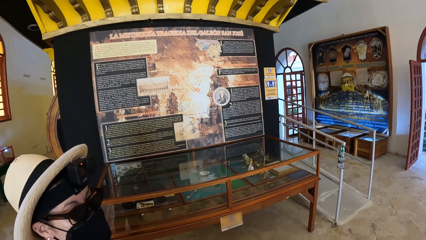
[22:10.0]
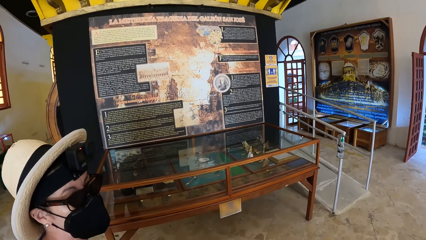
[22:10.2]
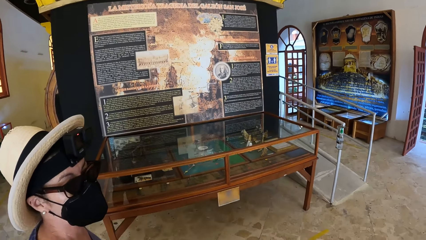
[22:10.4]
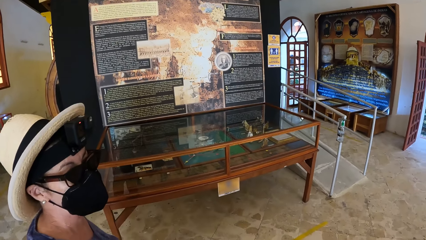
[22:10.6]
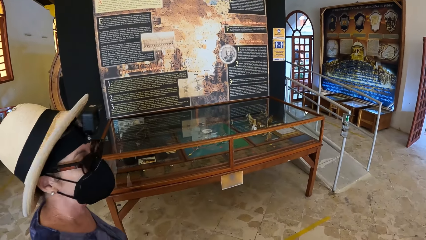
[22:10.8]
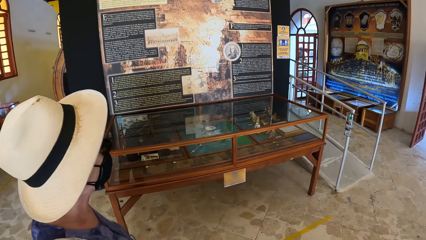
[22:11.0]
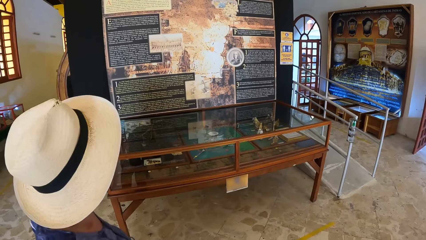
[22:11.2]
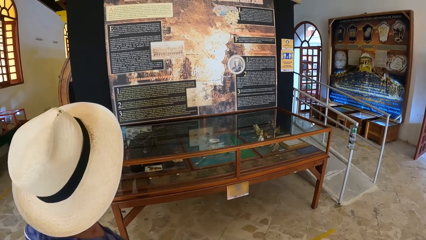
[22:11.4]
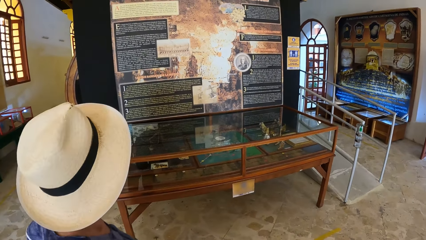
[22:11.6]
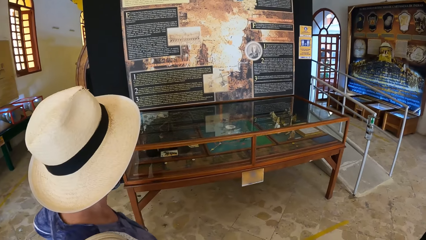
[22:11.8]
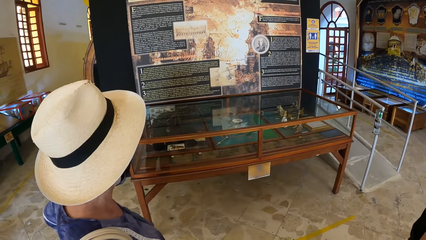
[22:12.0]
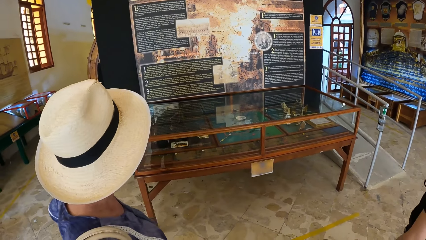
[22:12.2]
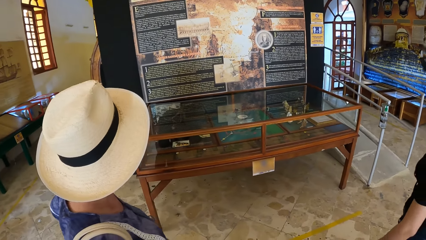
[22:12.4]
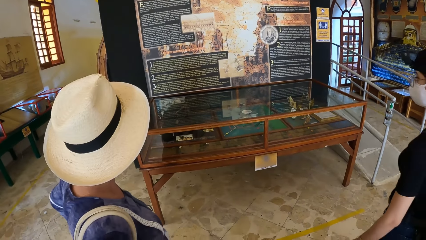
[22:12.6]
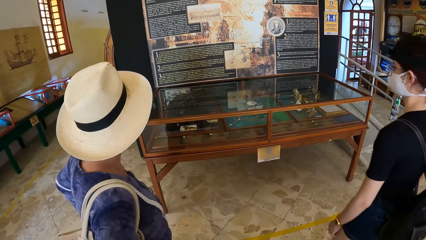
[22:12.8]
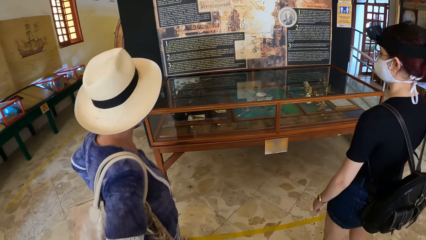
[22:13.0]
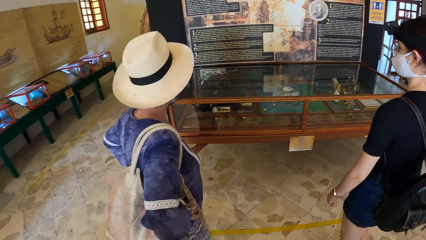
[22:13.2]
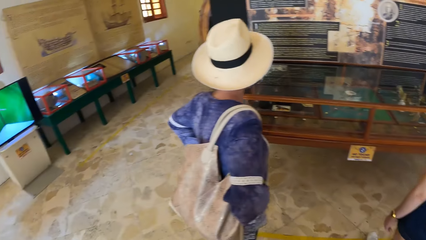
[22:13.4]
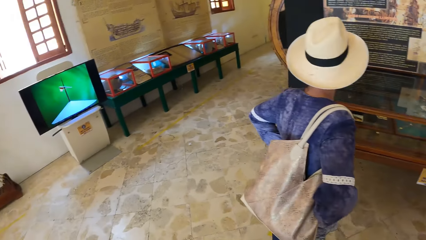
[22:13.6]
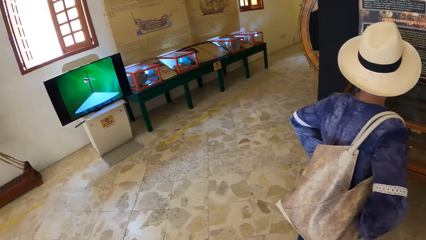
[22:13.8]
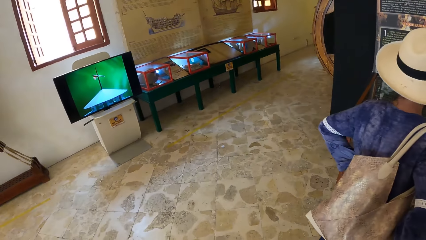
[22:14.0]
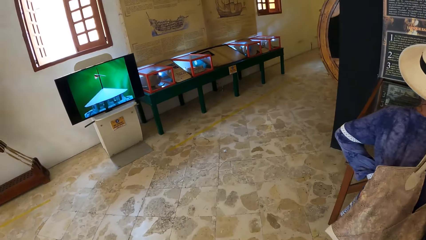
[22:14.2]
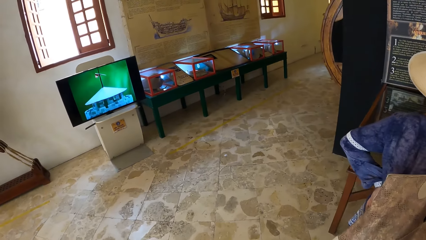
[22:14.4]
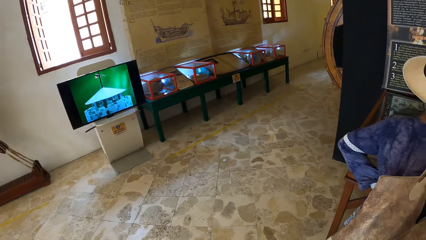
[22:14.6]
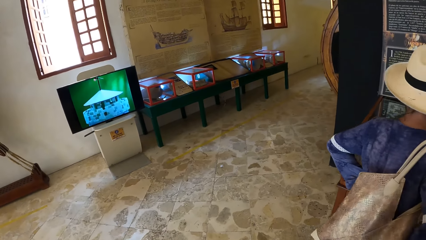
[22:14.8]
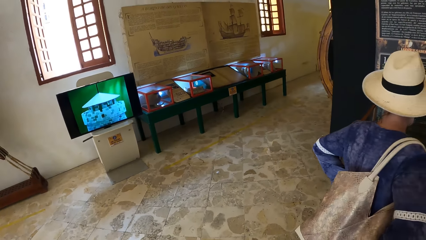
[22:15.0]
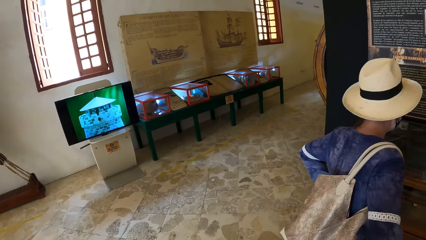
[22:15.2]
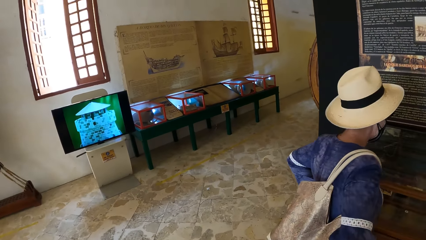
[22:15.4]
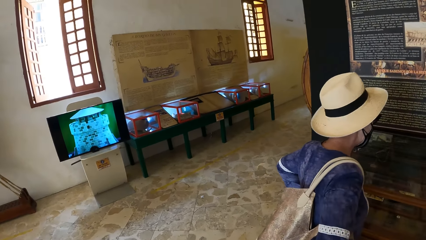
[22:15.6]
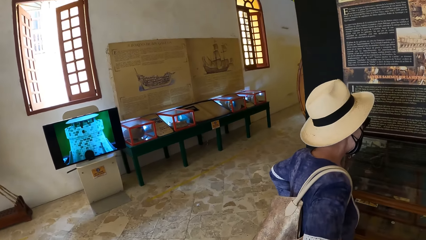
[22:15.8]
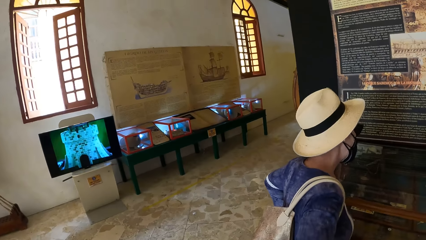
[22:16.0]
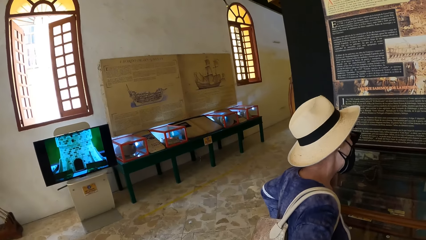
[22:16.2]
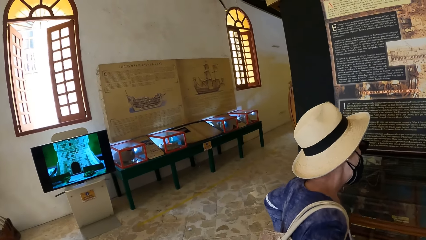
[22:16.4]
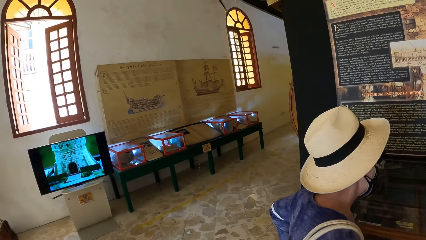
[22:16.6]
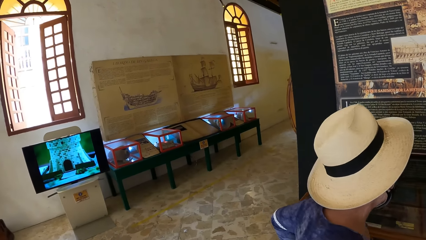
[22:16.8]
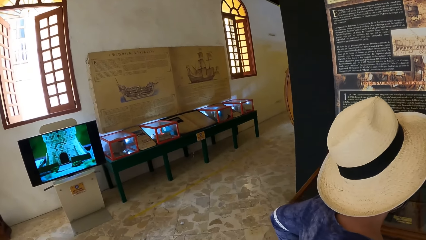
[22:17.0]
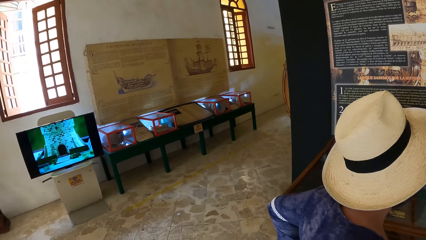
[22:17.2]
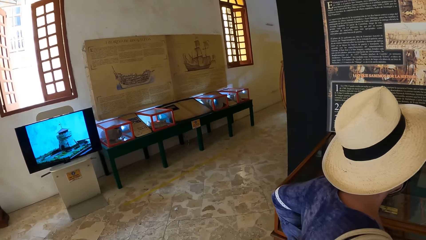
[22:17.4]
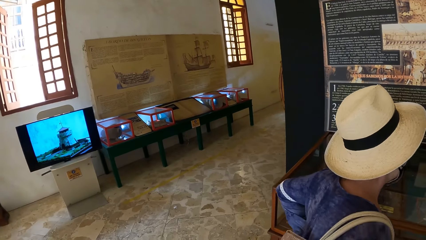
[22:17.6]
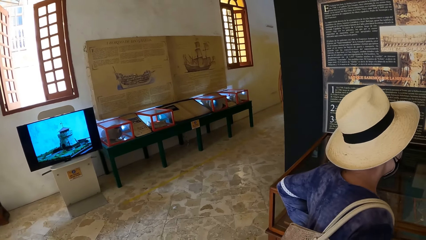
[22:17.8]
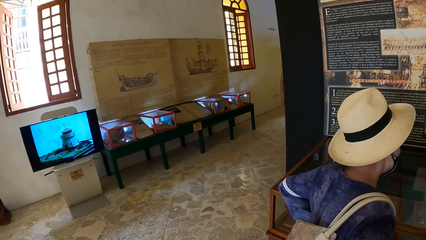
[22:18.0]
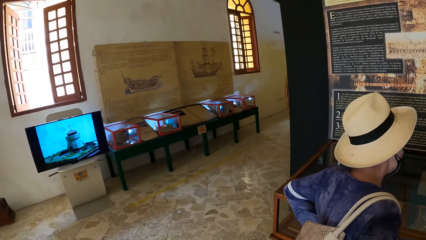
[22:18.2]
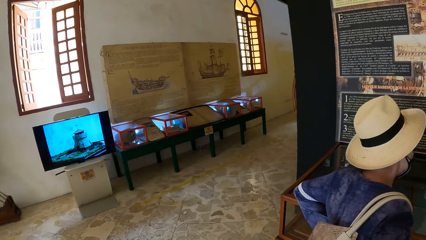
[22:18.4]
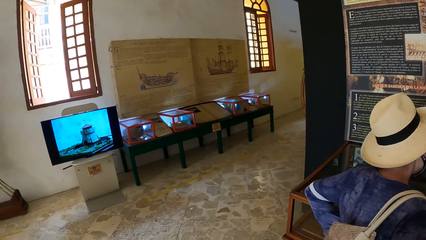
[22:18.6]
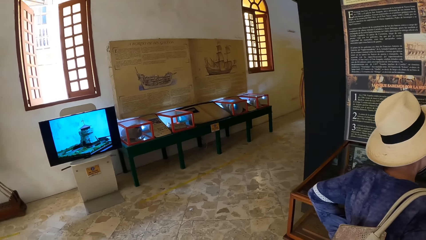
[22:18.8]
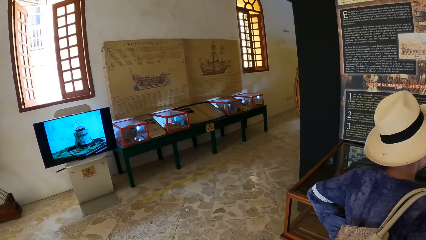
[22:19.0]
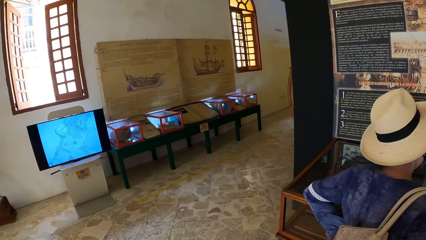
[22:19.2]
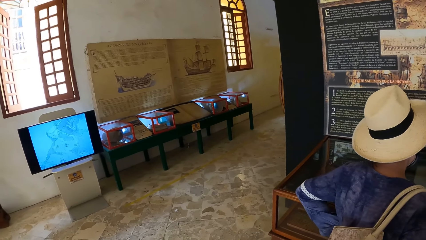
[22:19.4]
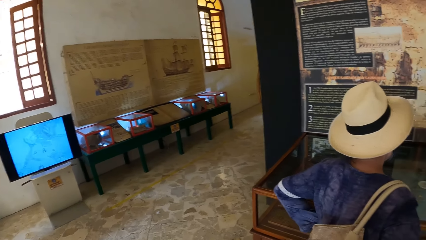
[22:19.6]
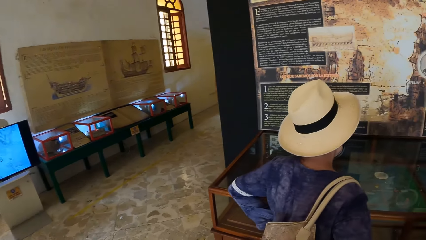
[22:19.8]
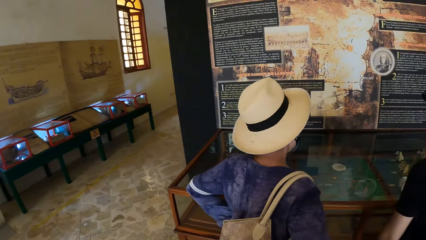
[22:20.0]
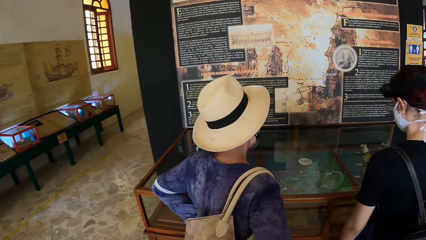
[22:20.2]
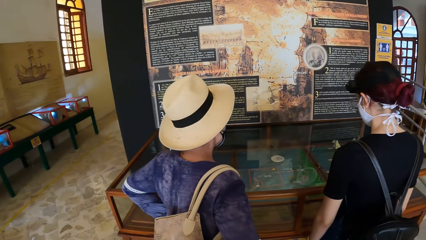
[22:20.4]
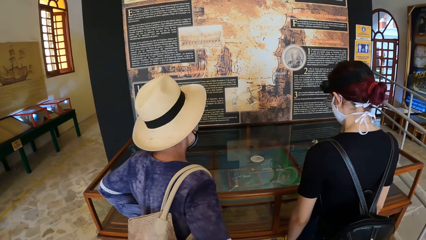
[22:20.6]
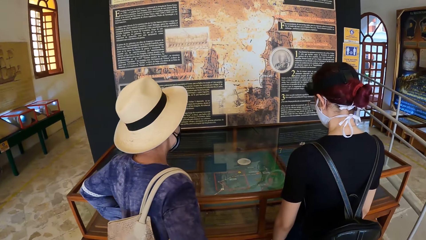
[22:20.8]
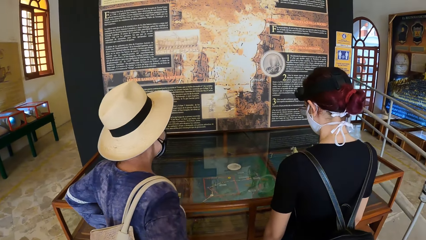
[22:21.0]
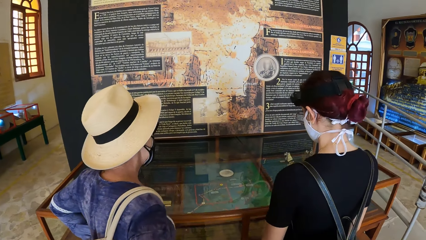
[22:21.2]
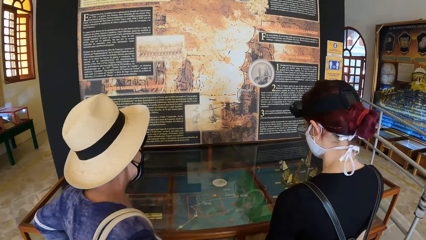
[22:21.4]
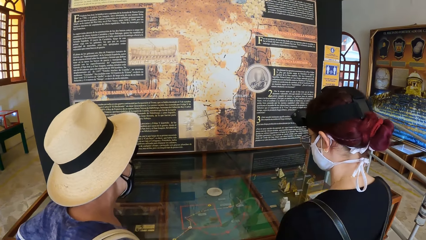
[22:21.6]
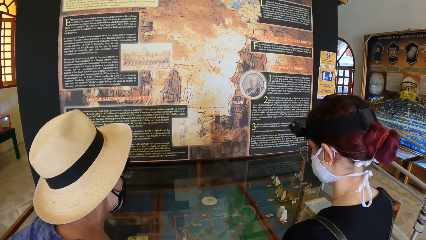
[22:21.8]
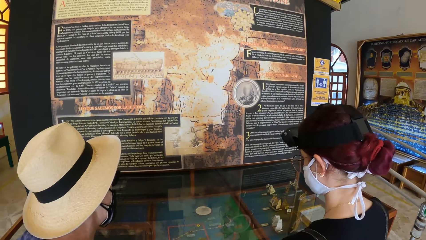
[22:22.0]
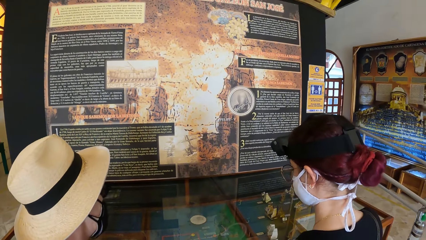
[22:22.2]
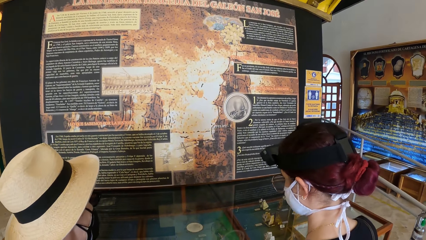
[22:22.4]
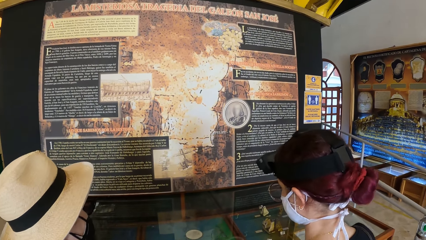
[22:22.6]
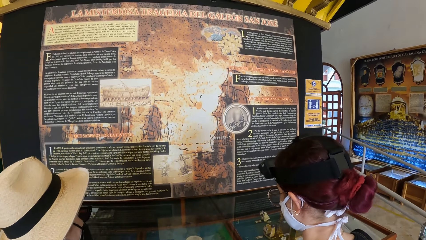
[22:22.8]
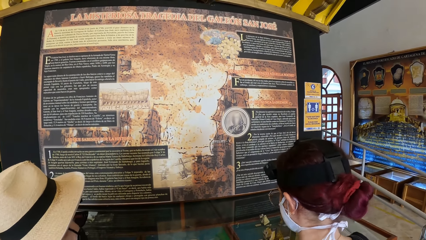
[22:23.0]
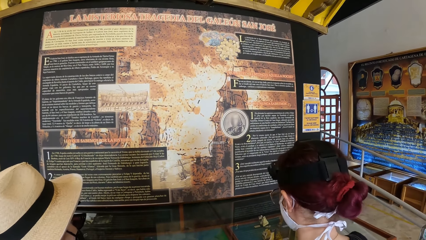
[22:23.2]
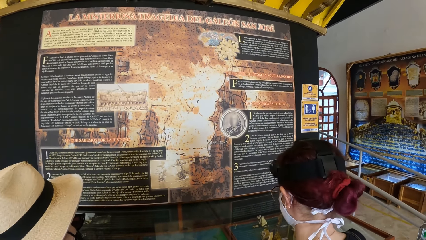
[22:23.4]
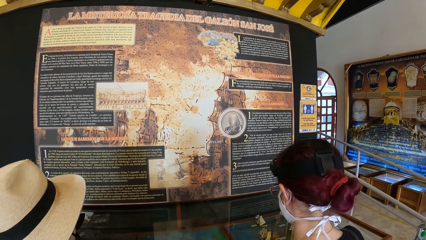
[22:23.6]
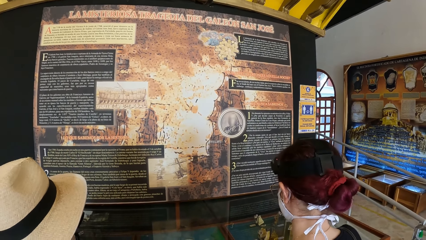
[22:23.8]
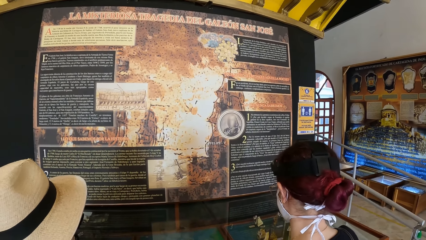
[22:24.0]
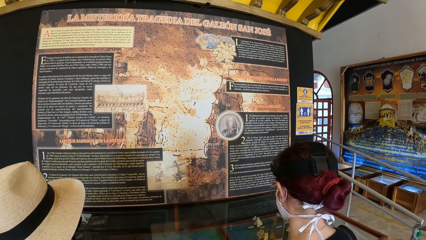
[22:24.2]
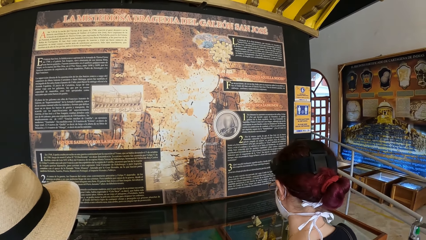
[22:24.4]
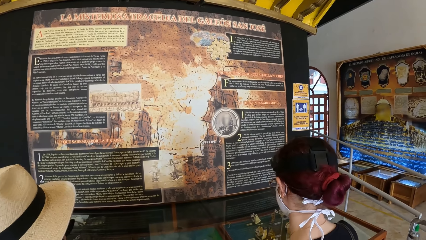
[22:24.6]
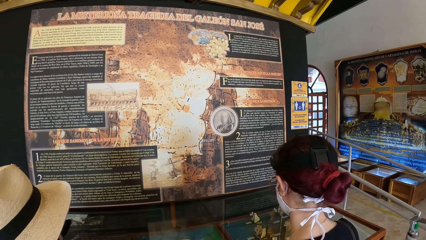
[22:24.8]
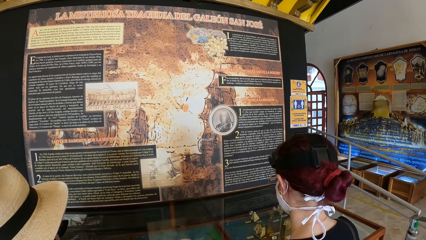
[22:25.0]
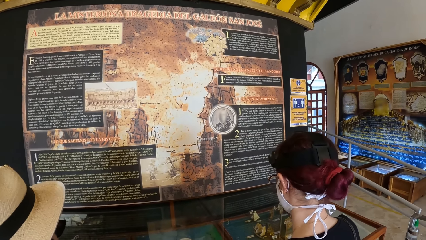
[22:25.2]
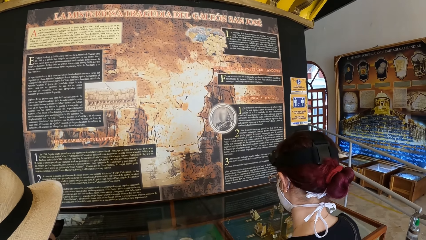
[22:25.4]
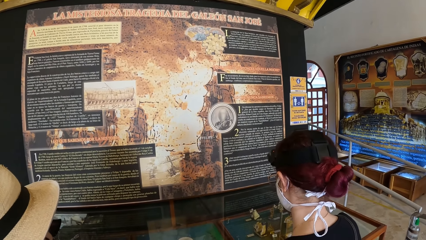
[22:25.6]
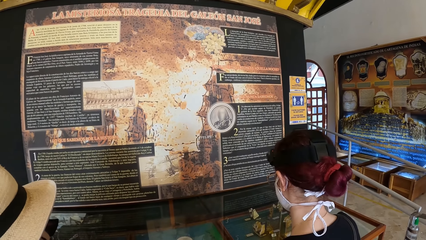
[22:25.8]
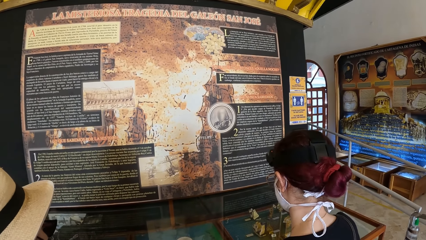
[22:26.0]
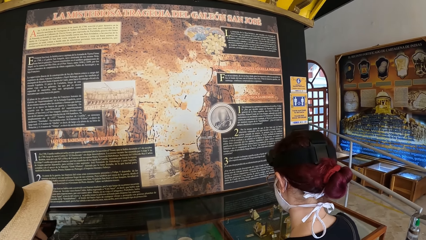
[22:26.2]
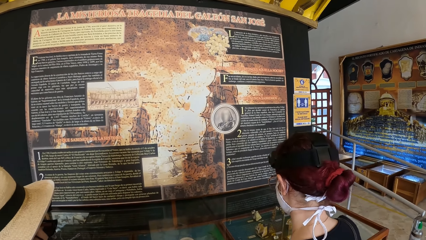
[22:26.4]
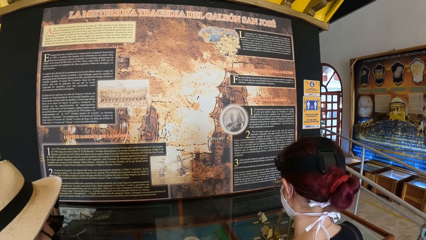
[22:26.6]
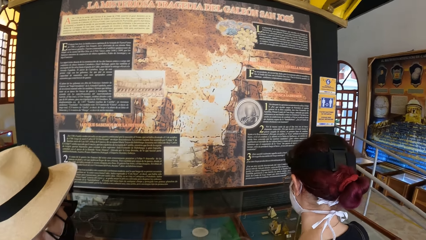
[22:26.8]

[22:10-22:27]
The camera wearer looks at a television set near some exhibition glasses in the museum. They look around. A woman and another woman look at the document in the exhibition glass.
